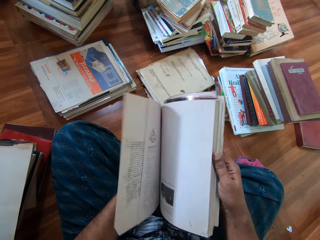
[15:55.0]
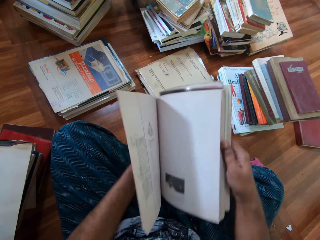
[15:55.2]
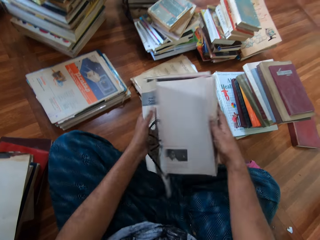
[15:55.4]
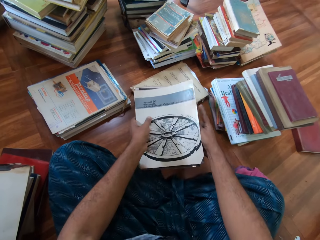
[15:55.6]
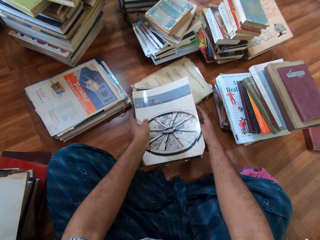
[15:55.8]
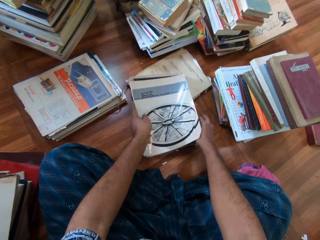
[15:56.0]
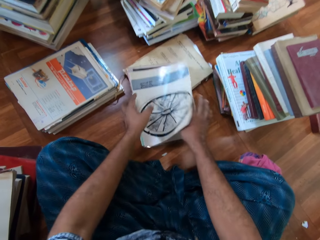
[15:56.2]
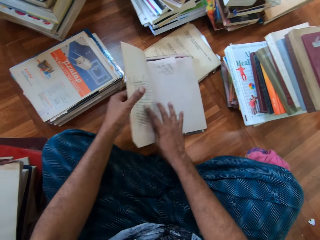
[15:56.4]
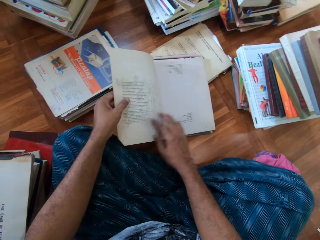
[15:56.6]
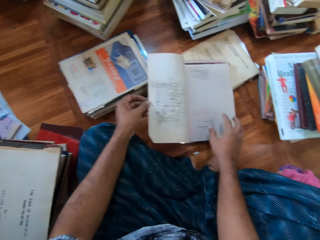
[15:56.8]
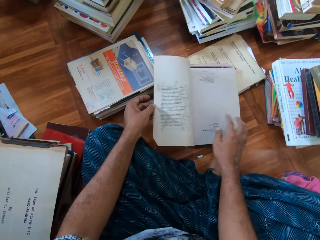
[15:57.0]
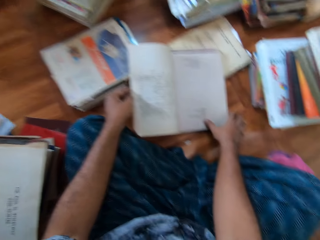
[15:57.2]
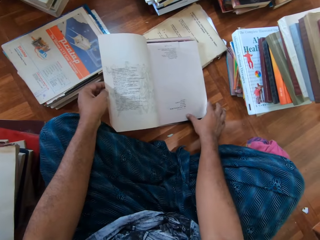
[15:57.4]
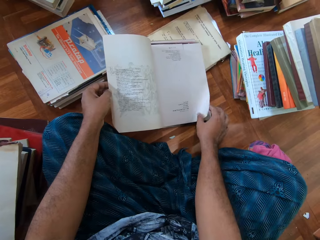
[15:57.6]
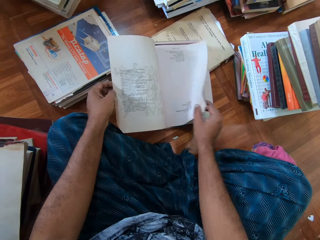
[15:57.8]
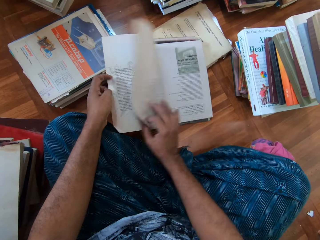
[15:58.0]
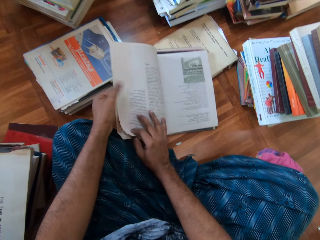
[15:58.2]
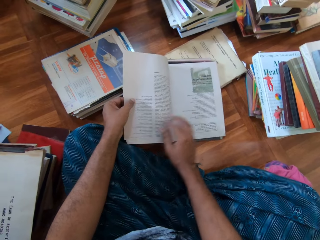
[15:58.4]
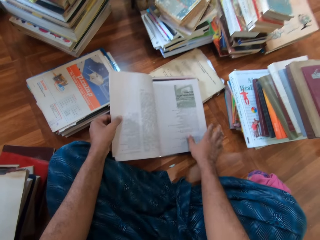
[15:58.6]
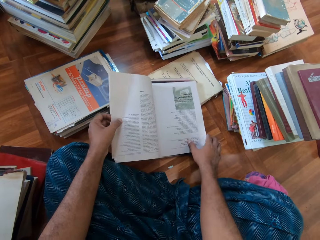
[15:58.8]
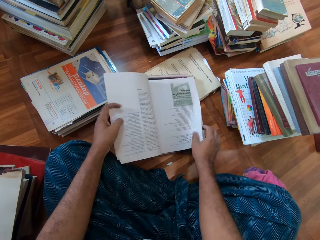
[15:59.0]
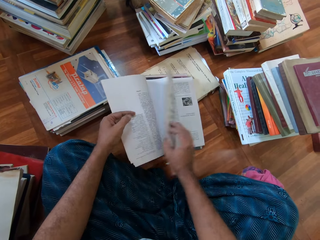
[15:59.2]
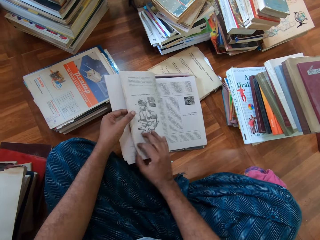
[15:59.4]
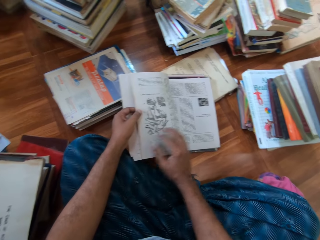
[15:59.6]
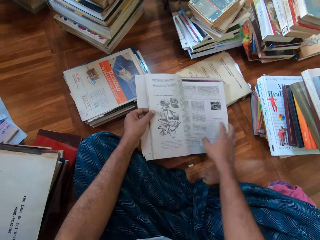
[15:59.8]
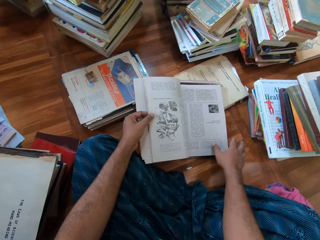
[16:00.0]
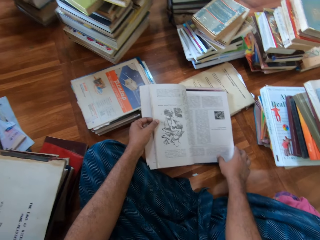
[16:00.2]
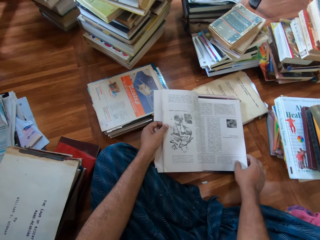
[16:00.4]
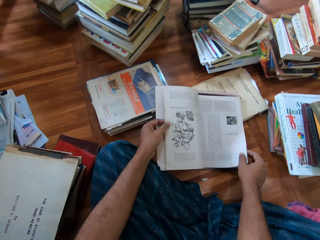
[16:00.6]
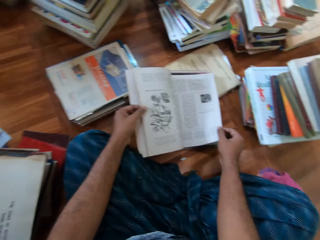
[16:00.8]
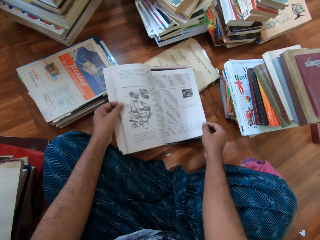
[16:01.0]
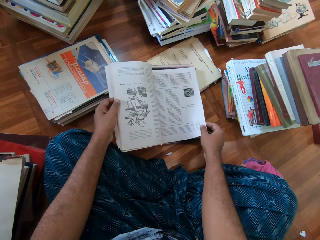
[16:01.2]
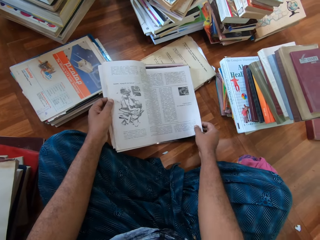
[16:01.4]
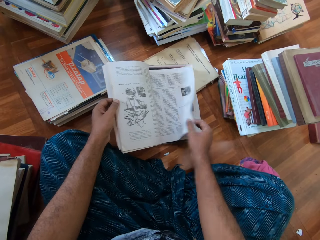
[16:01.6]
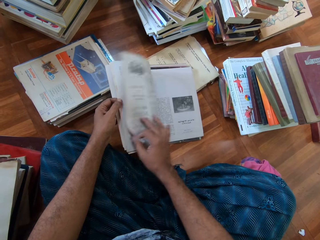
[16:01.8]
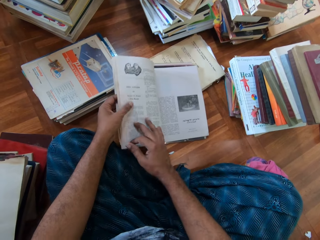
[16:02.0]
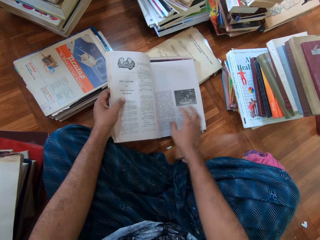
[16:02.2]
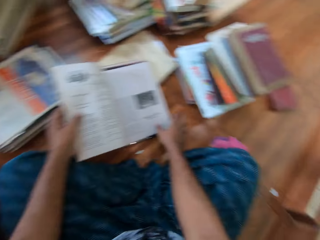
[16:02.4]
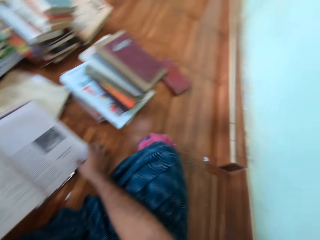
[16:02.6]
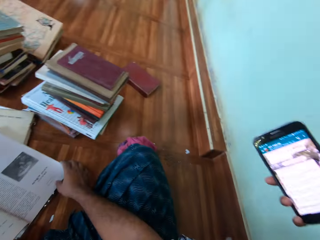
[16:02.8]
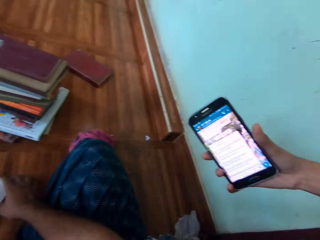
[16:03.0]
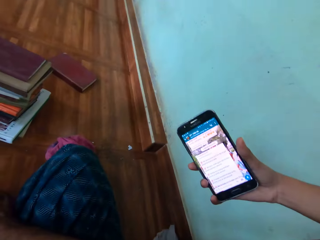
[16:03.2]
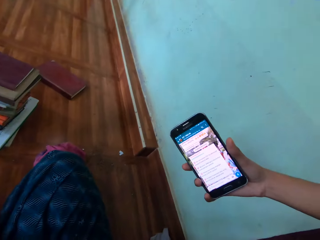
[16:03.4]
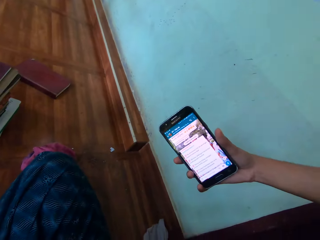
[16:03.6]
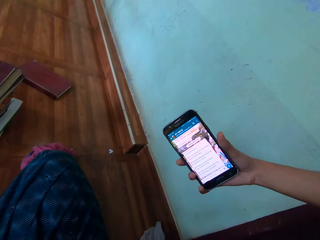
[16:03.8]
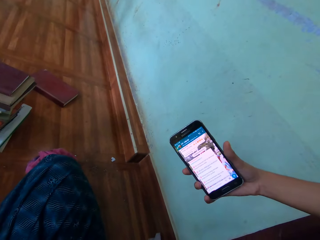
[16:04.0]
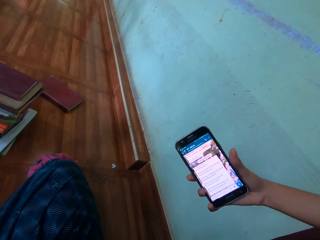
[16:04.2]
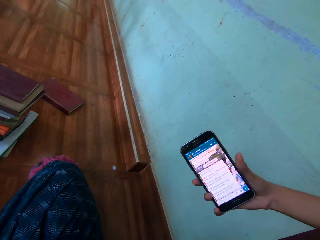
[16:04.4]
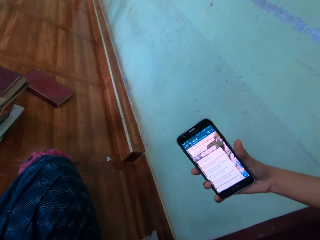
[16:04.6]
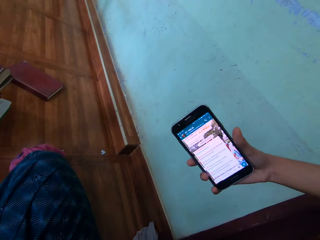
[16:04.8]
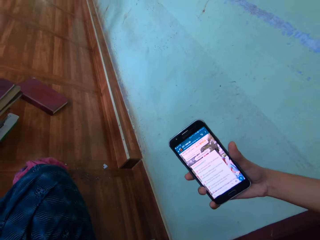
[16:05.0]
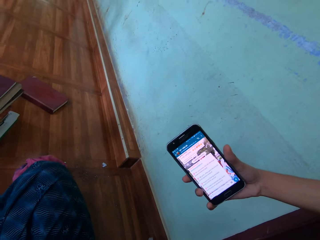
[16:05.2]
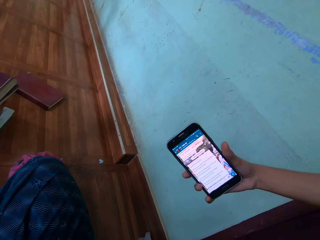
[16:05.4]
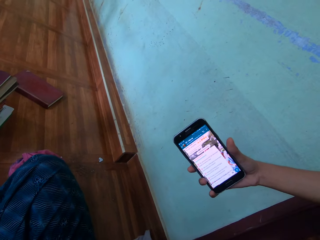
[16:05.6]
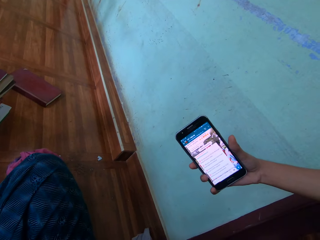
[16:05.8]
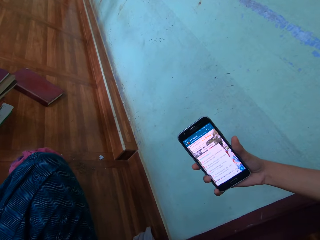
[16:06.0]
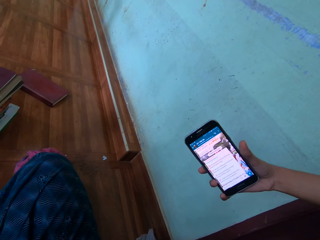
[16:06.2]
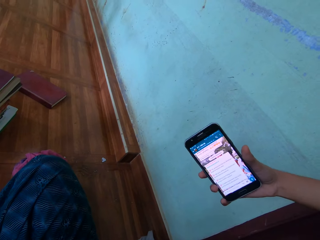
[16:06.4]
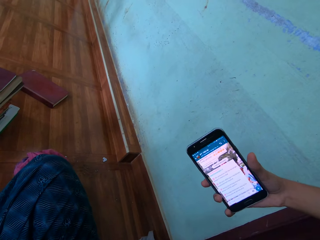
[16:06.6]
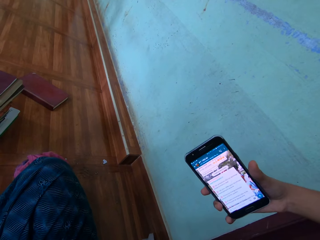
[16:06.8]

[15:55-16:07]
The camera wearer opens the book. He drops the book on the floor with both hands. He opens the book and flips through the book with his right hand. A woman holds a phone with her right hand. The camera wearer looks at the phone.

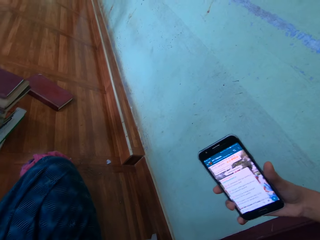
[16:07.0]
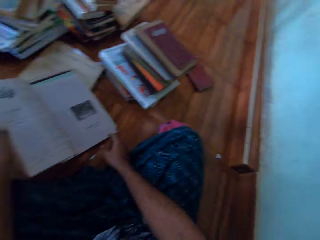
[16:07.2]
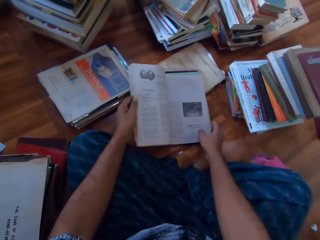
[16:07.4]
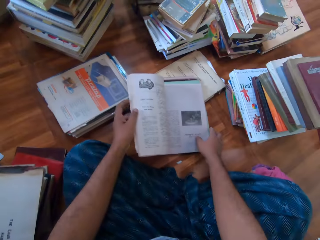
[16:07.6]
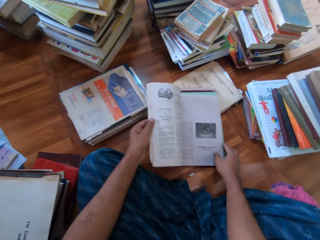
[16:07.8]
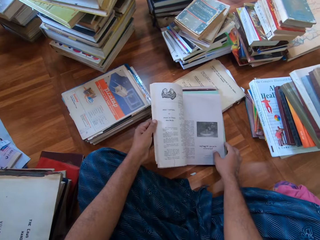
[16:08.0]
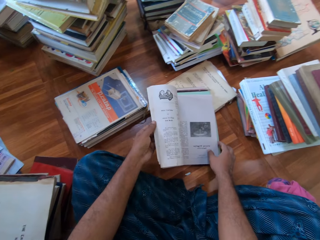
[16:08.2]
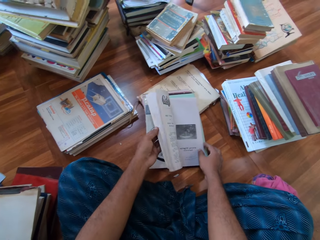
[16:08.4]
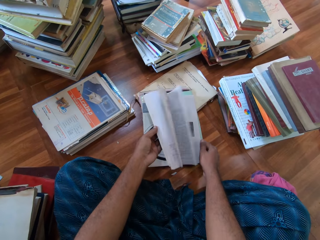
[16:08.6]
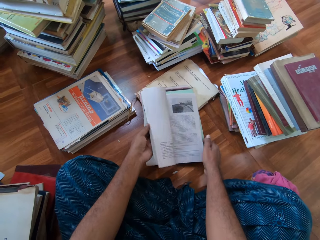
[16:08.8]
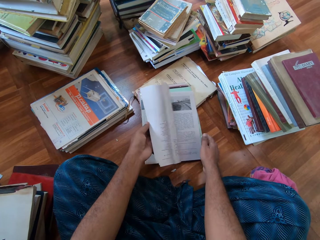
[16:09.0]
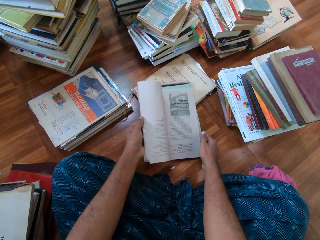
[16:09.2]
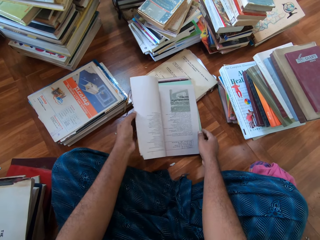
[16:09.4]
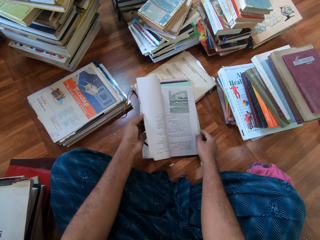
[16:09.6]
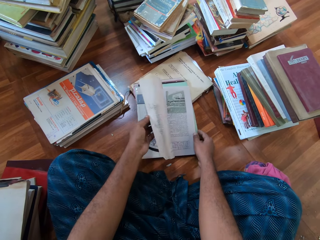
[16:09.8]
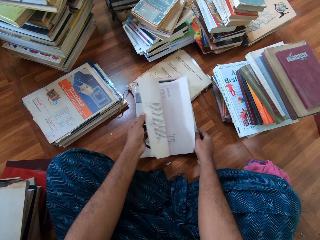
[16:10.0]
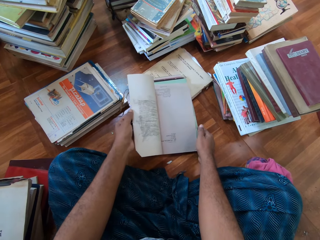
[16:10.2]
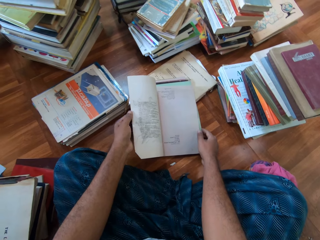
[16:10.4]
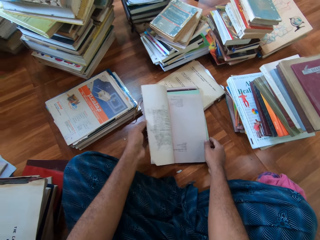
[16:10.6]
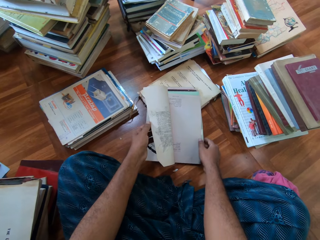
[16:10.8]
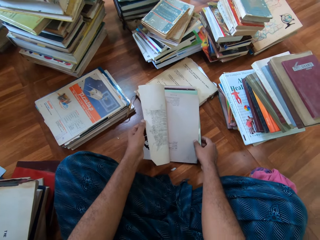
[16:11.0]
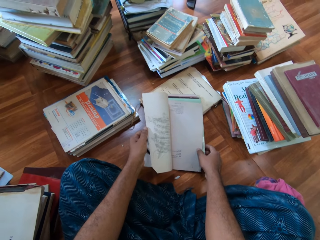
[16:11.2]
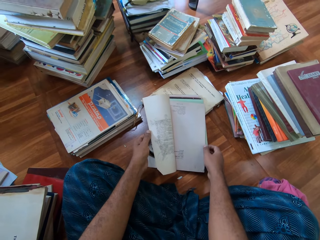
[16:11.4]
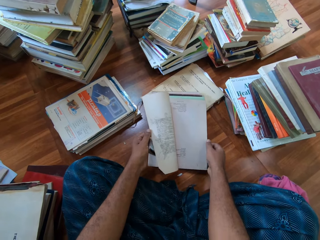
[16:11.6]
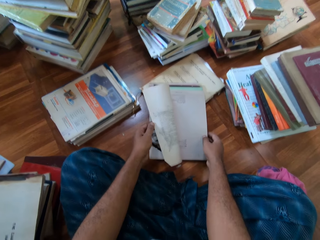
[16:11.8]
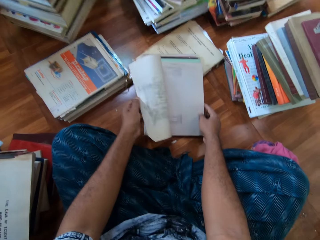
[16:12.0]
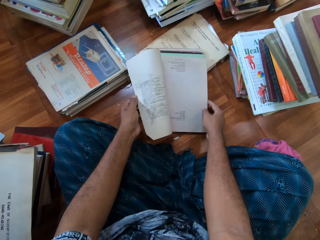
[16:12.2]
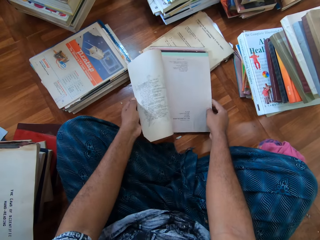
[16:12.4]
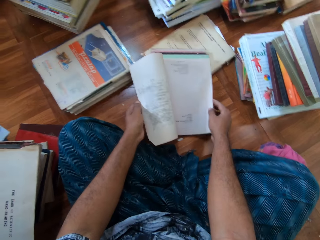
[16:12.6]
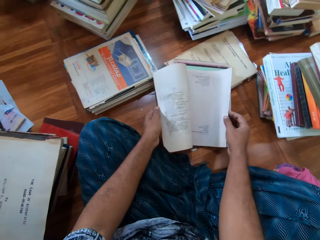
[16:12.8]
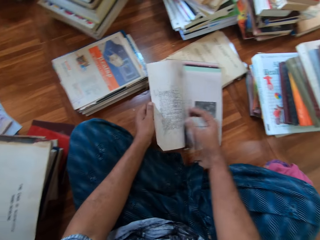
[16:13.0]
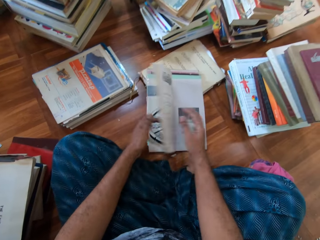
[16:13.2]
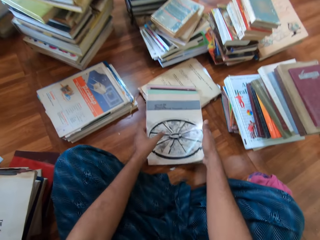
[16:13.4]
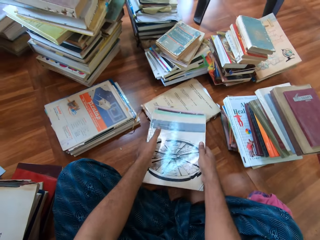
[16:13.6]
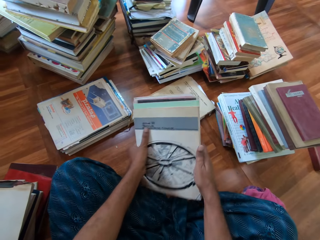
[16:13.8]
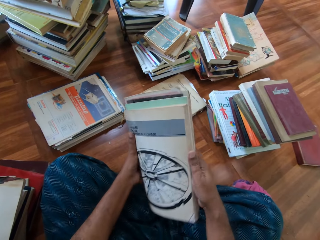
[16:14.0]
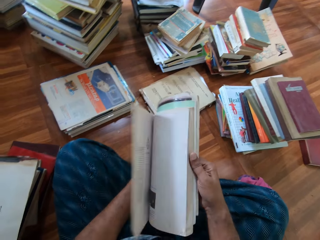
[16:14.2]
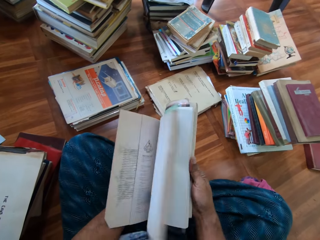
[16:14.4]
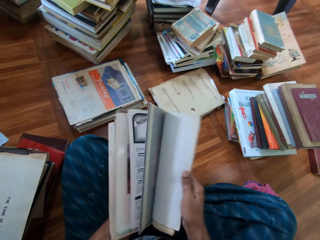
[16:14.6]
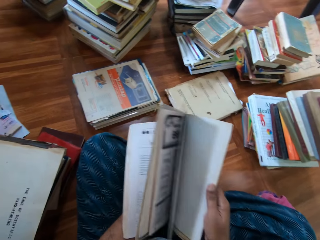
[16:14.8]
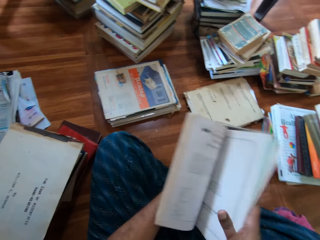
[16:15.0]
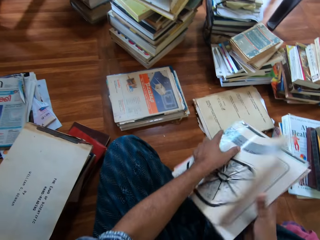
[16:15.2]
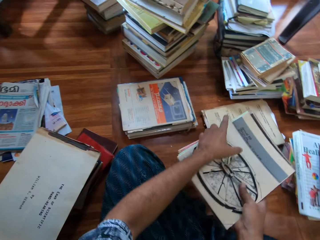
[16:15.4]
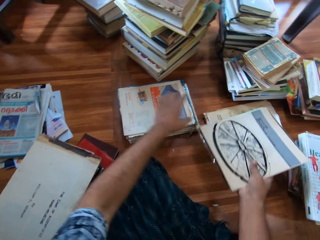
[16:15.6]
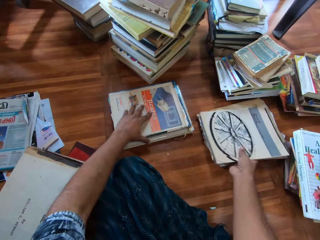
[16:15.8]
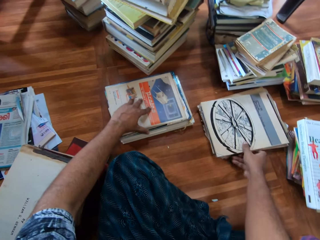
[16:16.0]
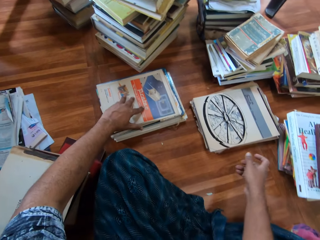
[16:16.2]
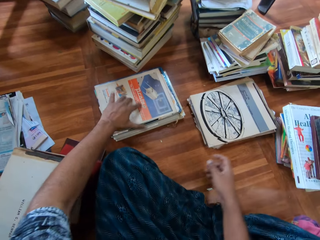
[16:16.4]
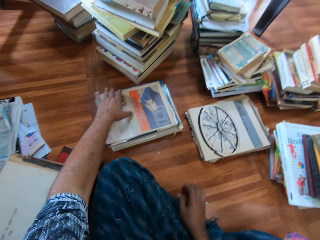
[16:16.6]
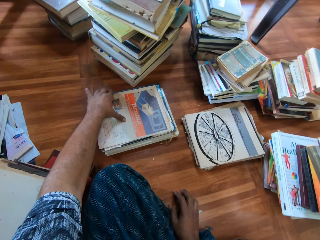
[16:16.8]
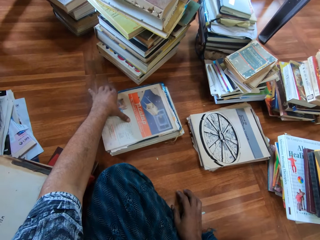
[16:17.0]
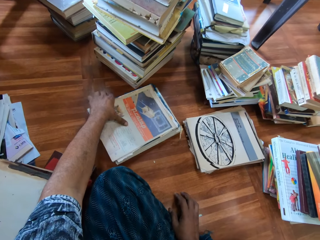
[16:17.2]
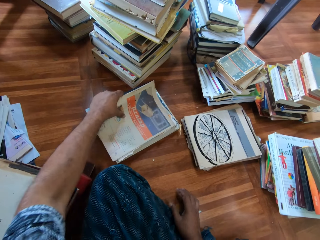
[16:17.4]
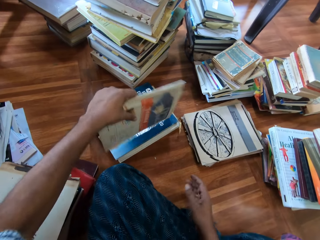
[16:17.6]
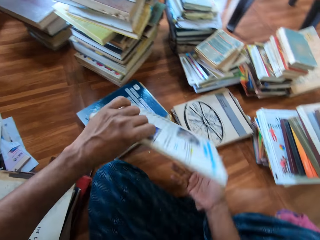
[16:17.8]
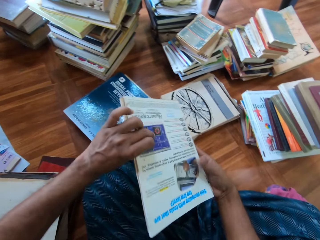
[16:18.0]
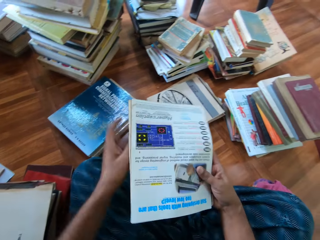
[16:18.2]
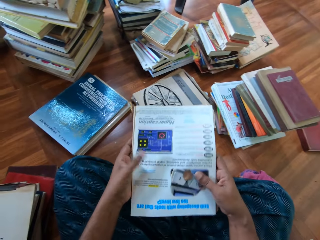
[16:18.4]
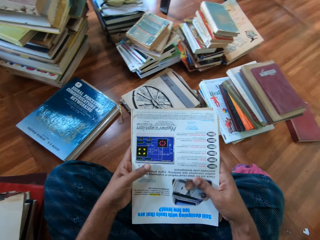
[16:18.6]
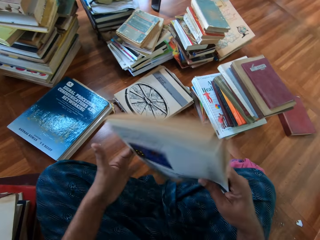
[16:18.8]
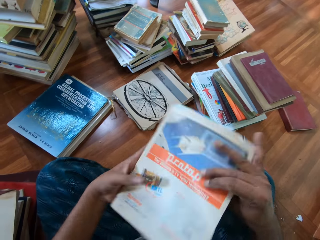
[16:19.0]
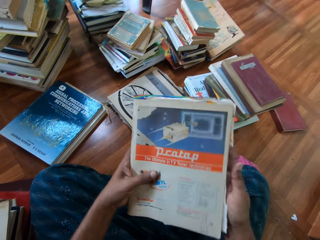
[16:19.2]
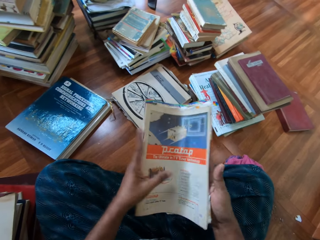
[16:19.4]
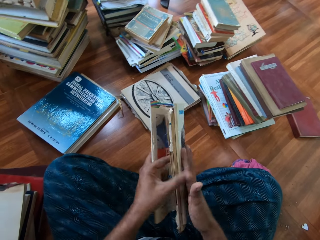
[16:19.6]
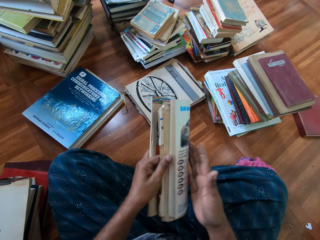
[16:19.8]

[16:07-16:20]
The camera wearer flips through the book with his left hand. He closes the book. He picks up the book from the floor with both hands. He flips through the book with his right hand. He closes the book. He pulls his hand off the book. He drops the book on the floor with his right hand. He picks up the book from the pile of books with his left hand. He holds the book with both hands. He turns the book with both hands.
